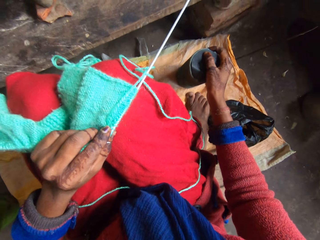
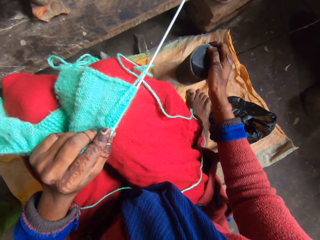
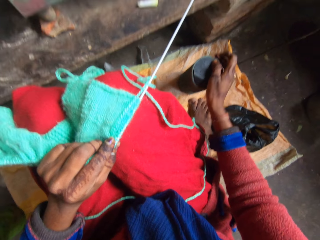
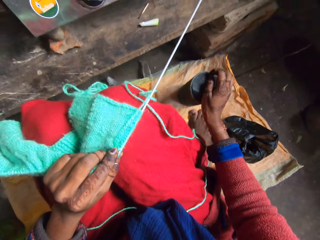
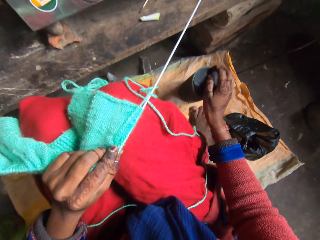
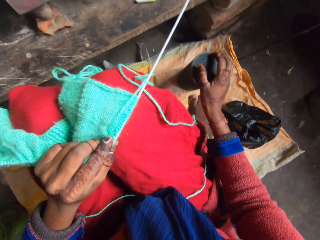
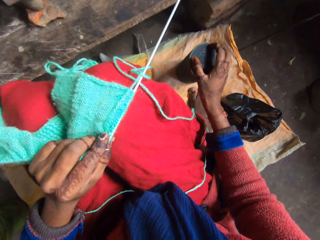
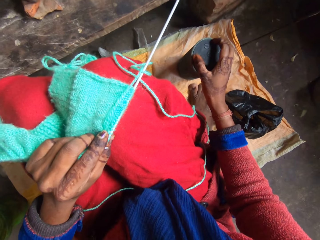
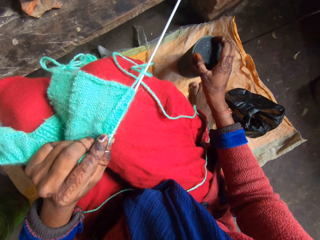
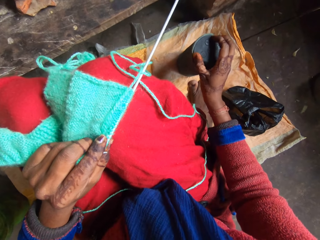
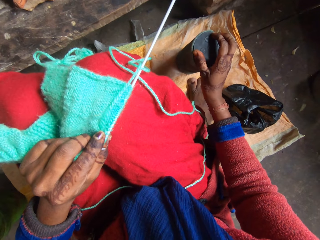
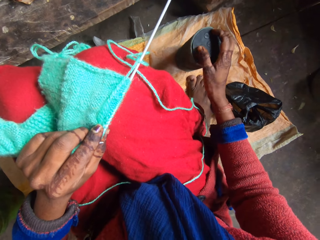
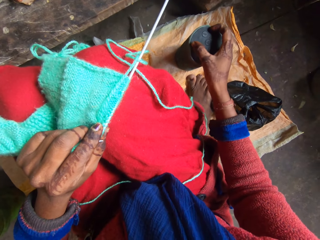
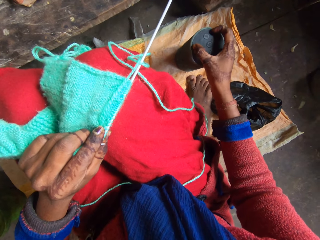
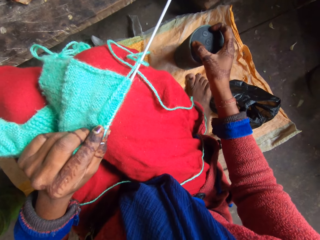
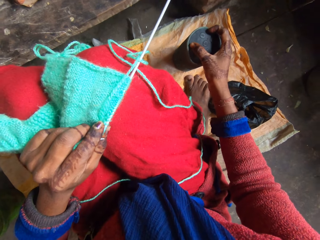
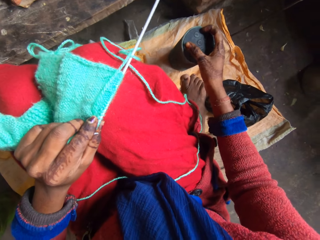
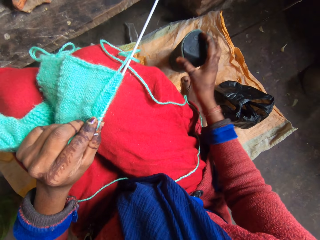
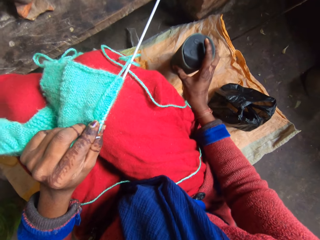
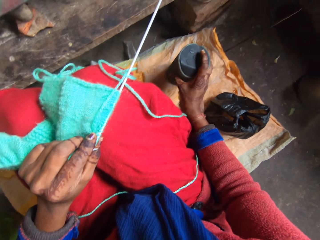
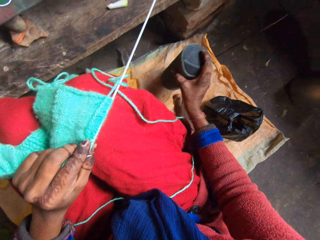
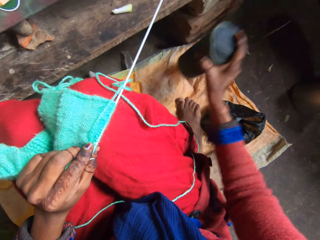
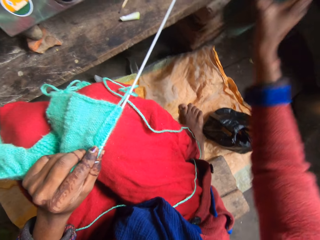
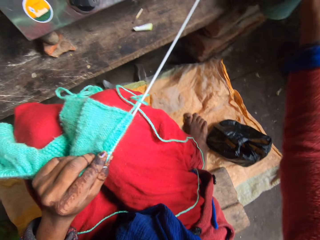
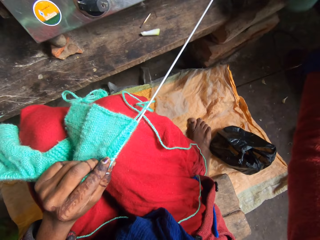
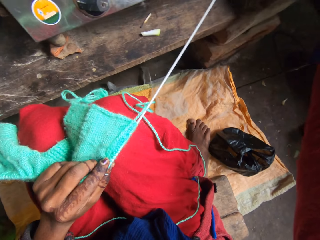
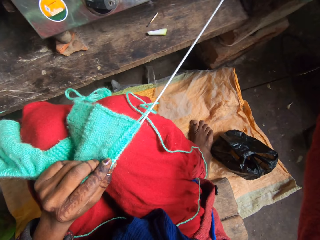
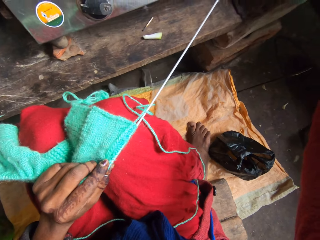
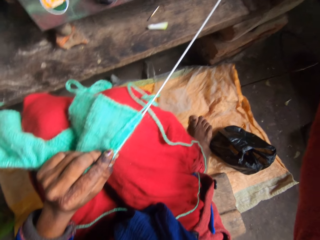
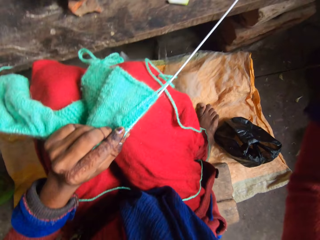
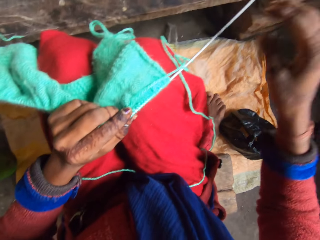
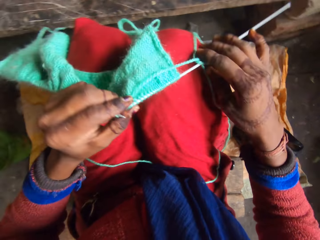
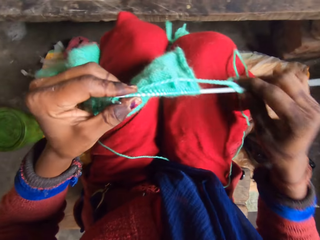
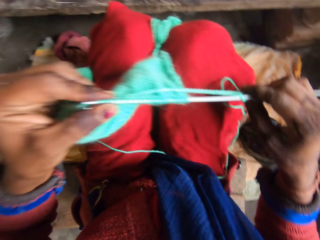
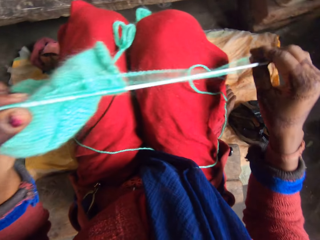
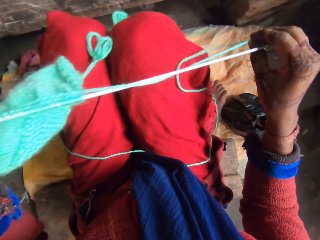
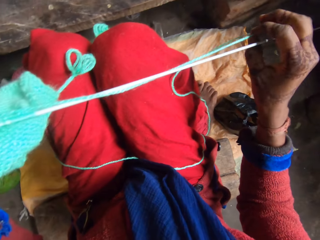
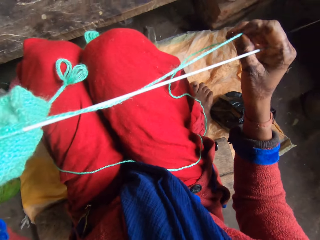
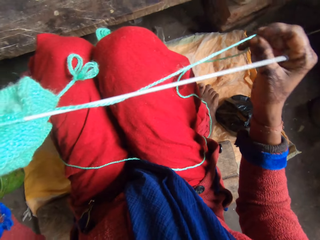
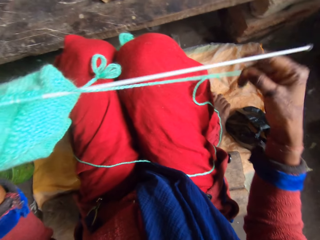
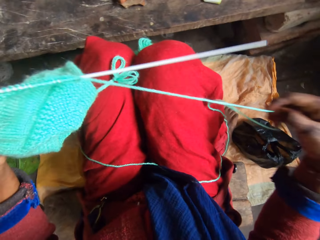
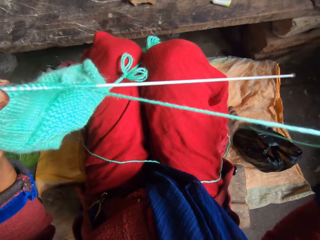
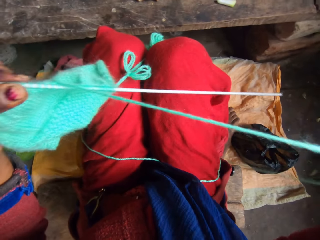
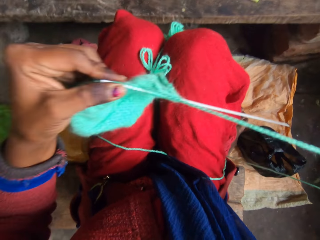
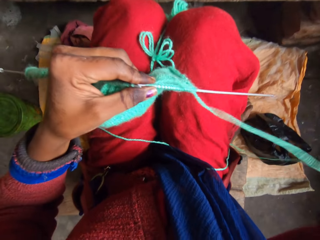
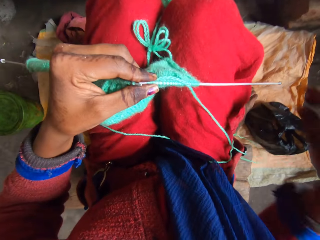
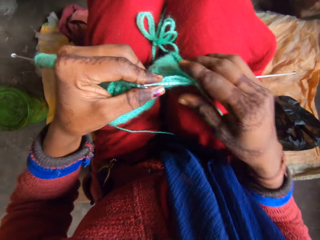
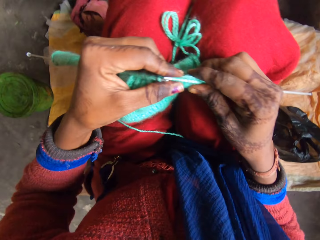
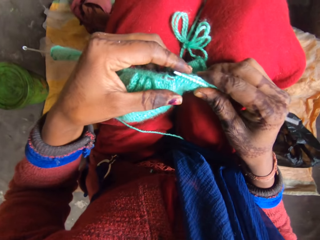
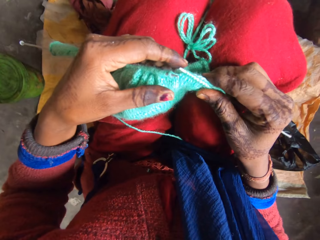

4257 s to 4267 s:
The camera wearer picks up the bluetooth from the floor. She drops the bluetooth on the kitchen table. She stretches the yarn on her lap.

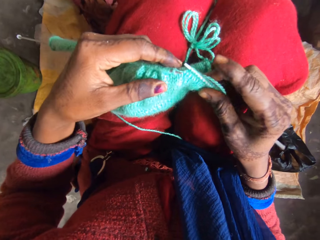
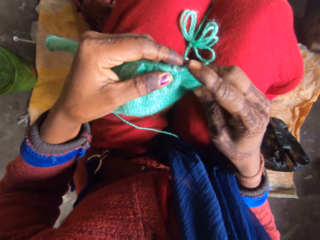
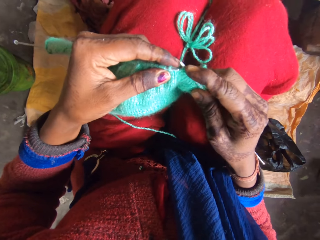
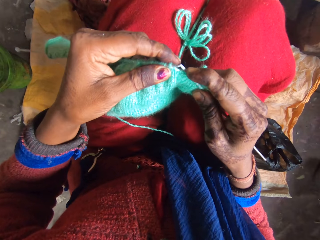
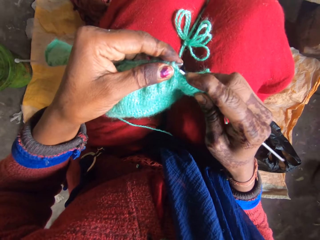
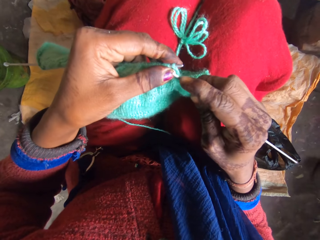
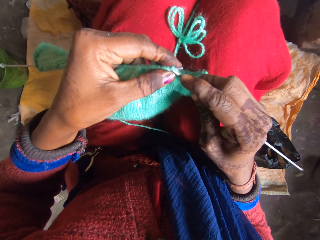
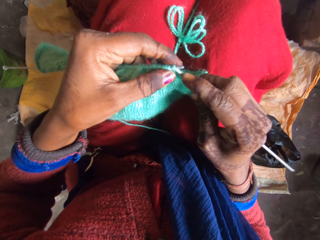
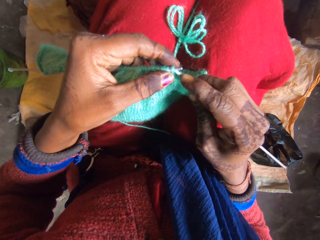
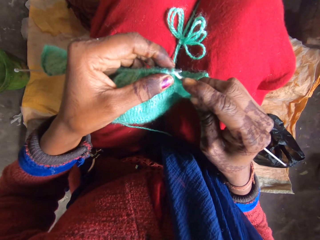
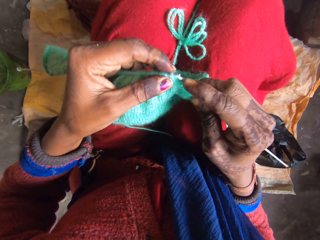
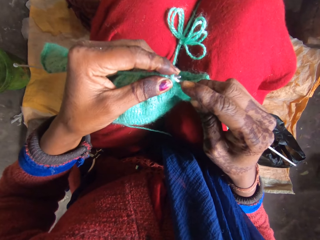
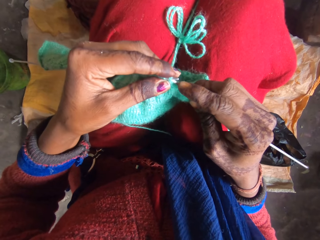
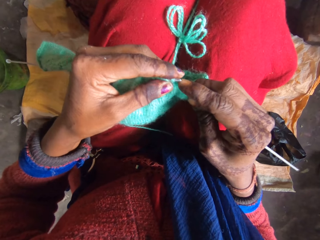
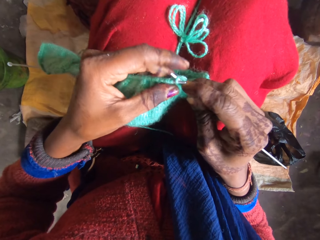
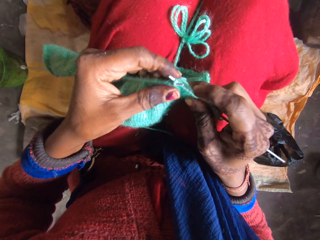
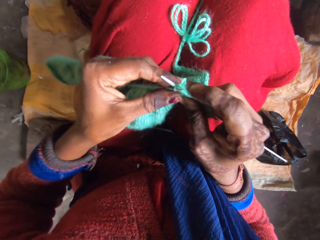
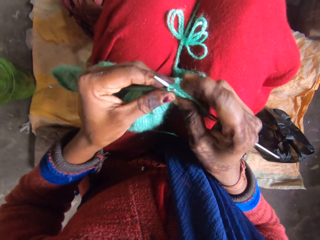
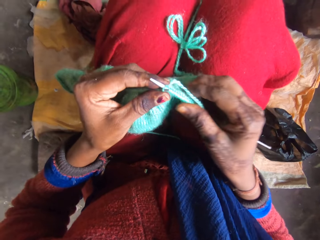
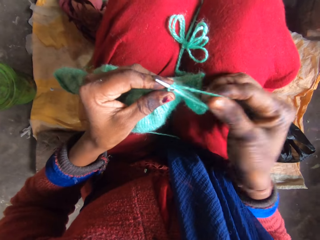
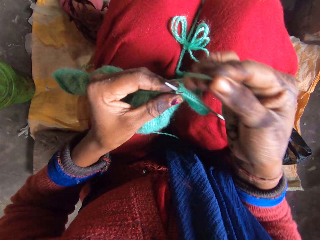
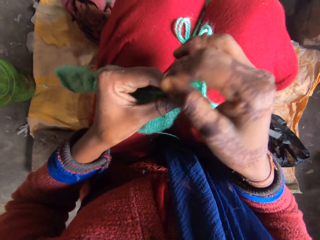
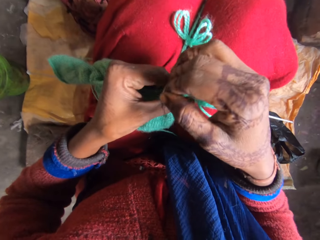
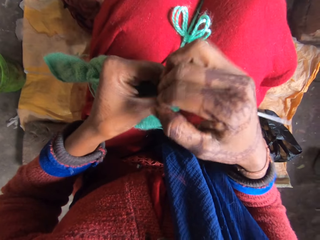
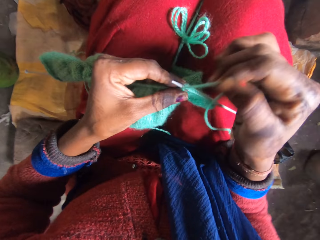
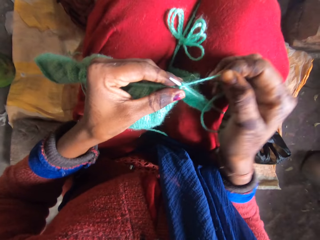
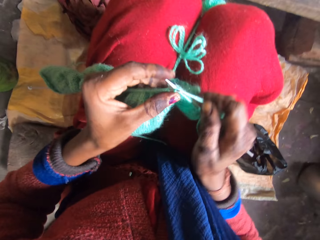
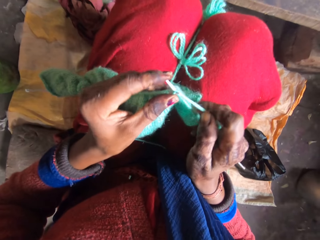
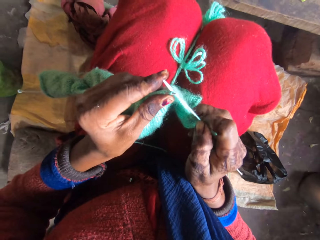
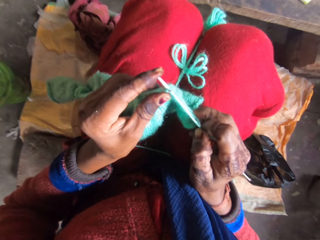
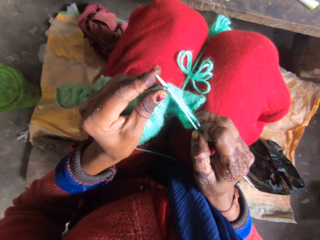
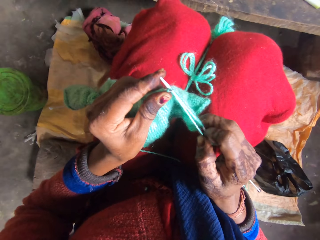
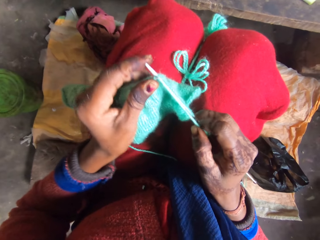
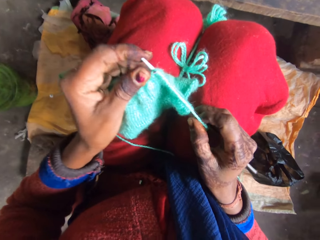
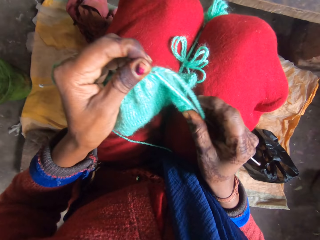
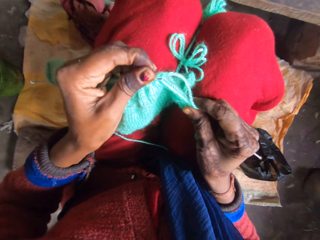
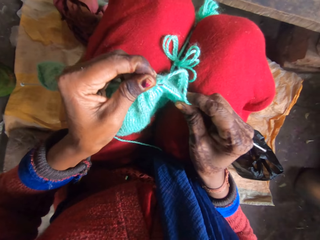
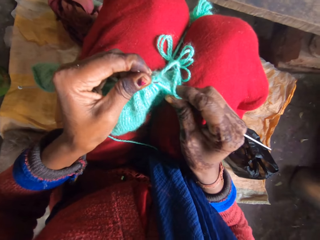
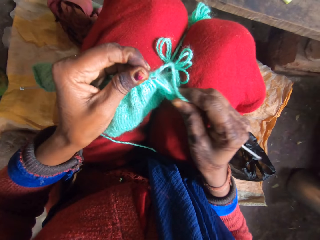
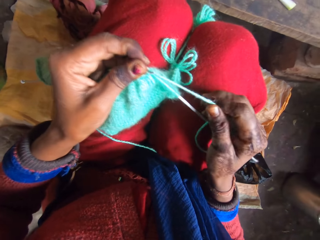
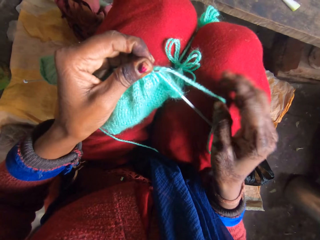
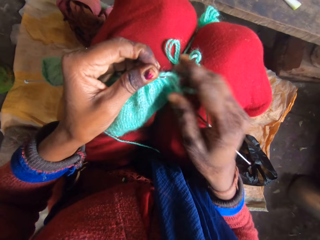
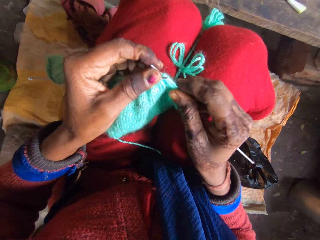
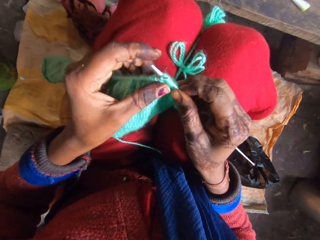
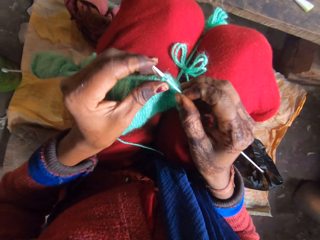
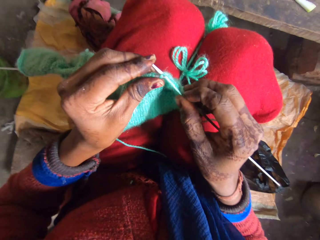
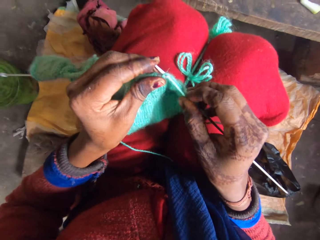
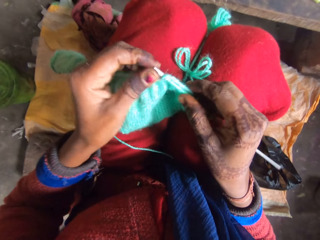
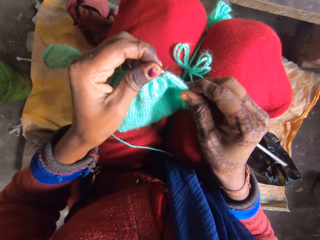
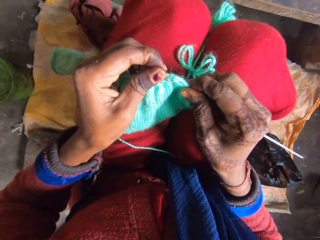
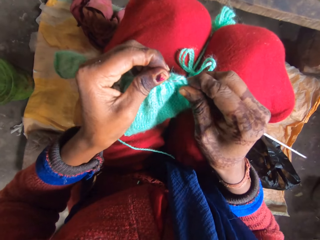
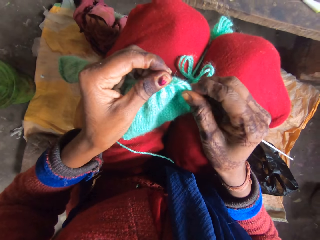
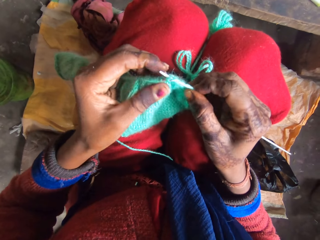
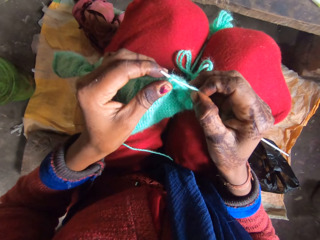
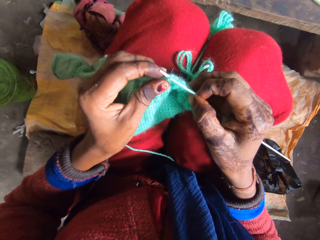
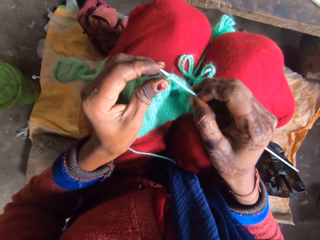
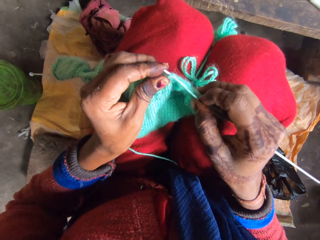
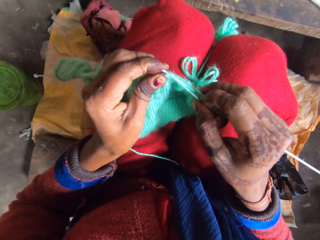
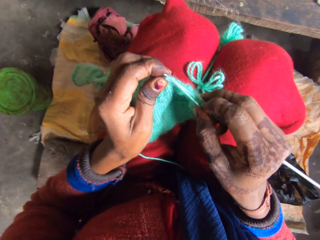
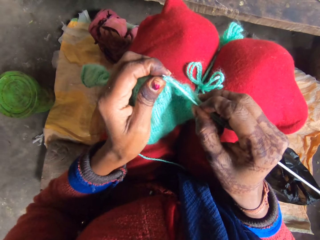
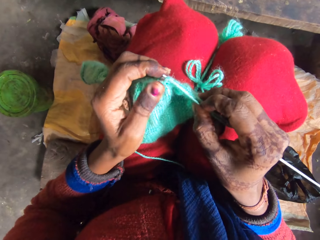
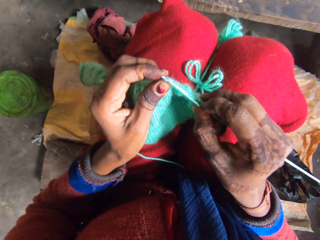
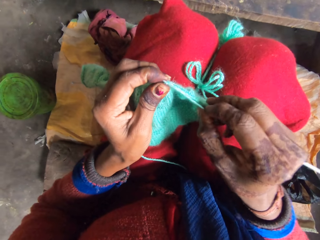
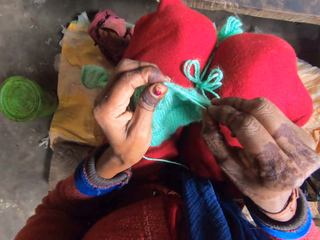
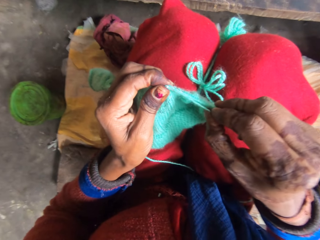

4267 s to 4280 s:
The camera wearer knits a garment using a yarn and a knitting needle. They roll the yarn on the needle. They adjust the yarn in the needle.
